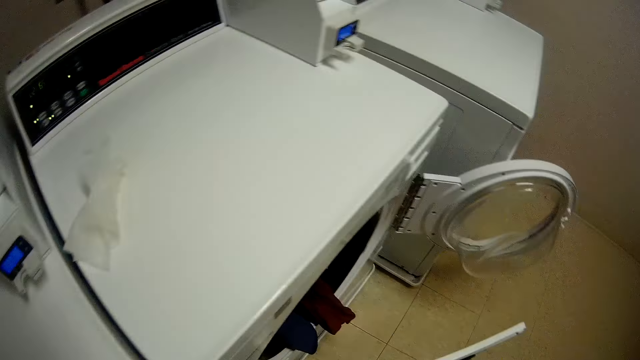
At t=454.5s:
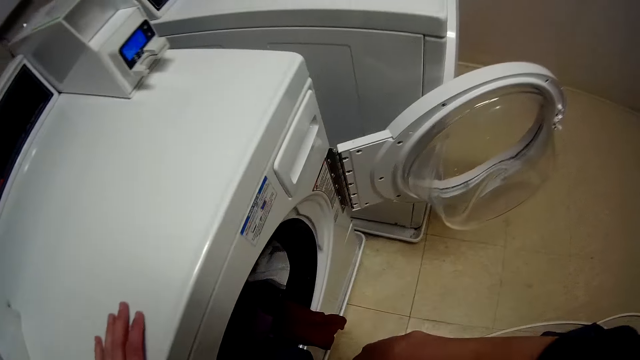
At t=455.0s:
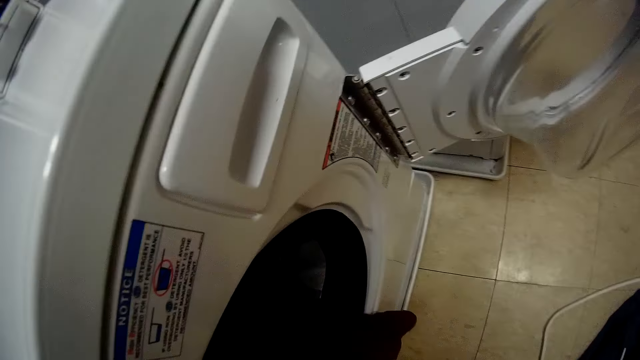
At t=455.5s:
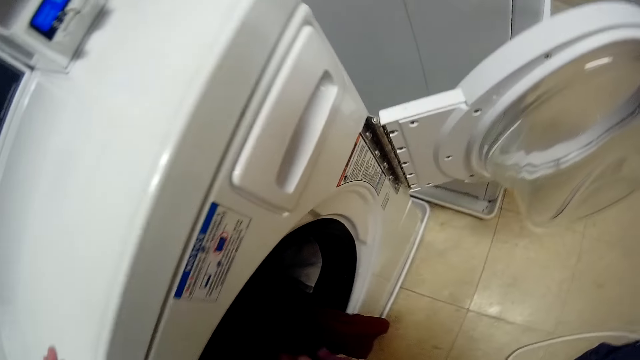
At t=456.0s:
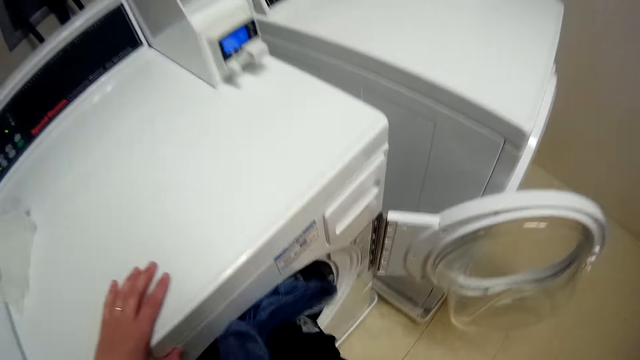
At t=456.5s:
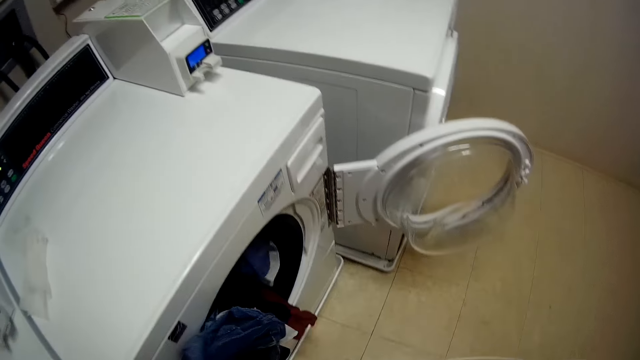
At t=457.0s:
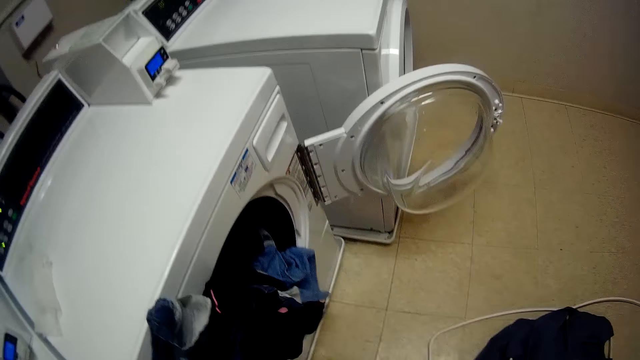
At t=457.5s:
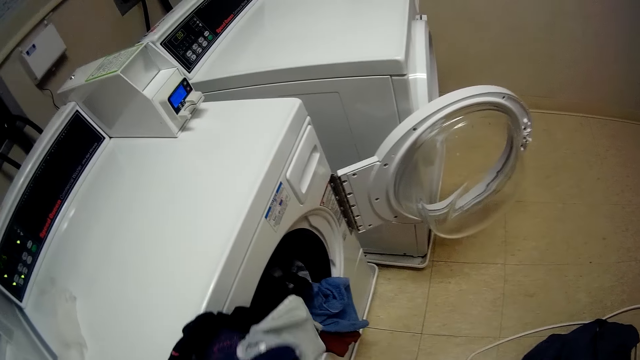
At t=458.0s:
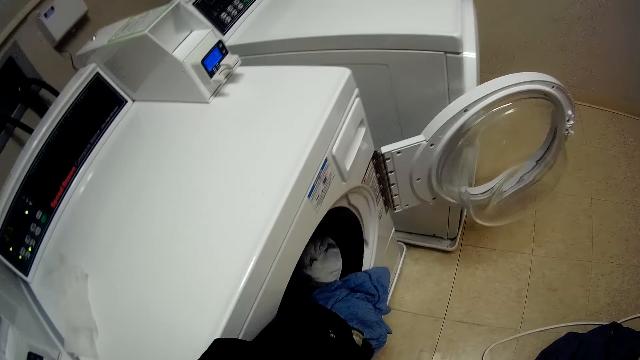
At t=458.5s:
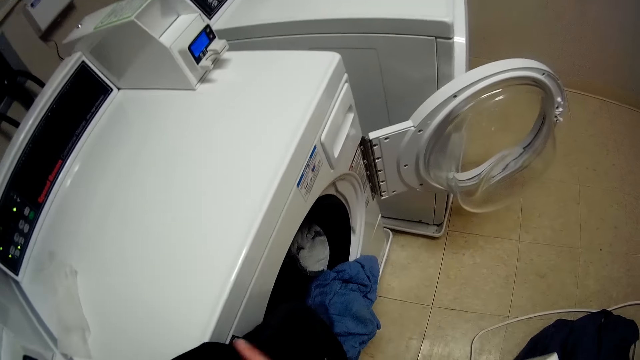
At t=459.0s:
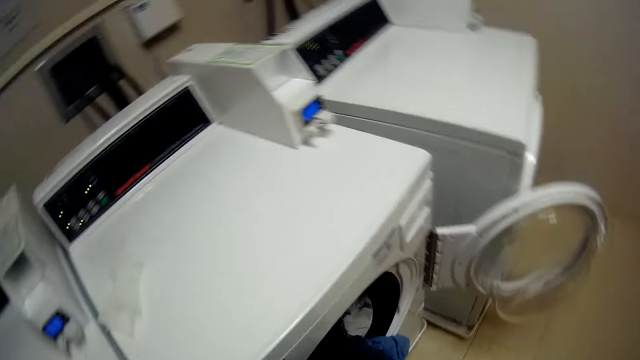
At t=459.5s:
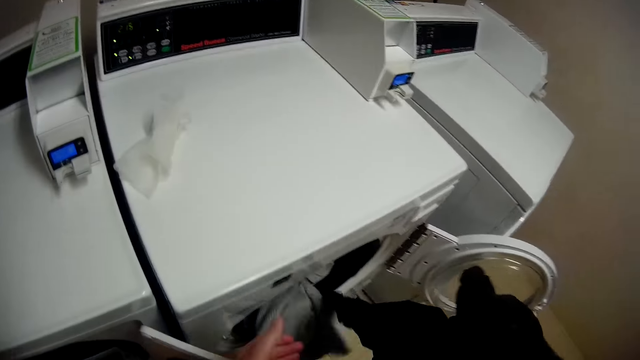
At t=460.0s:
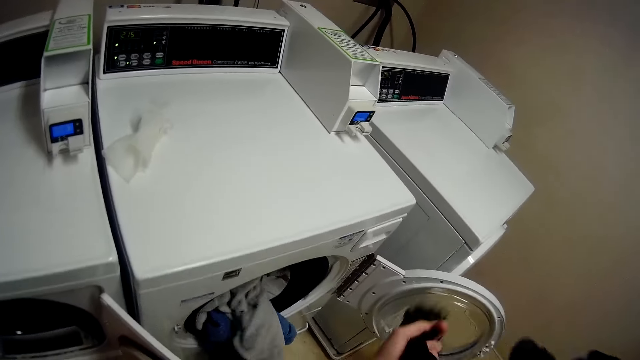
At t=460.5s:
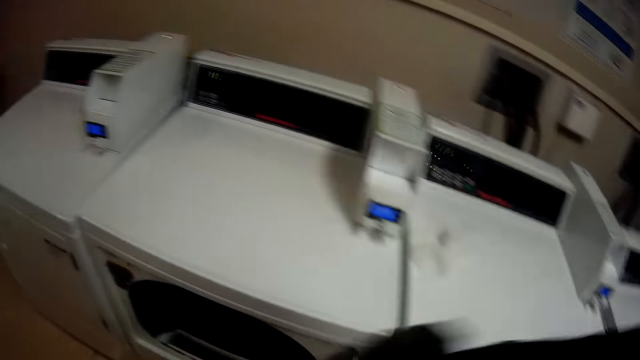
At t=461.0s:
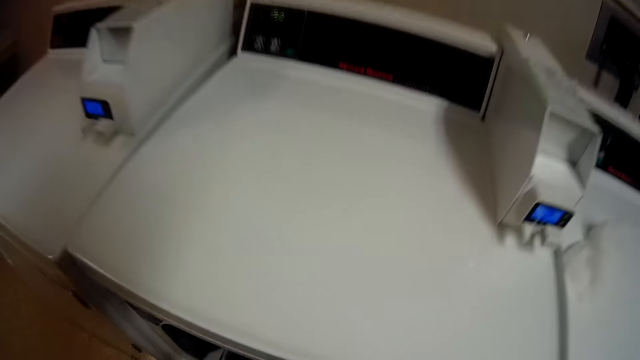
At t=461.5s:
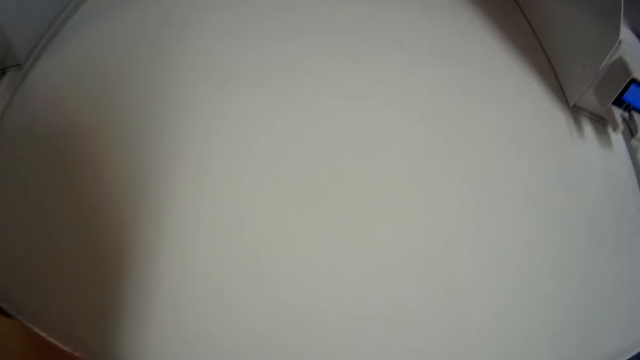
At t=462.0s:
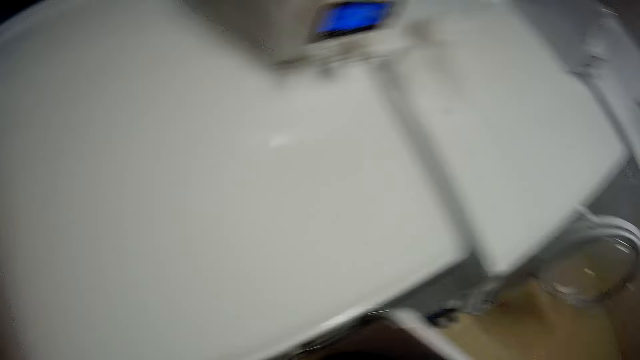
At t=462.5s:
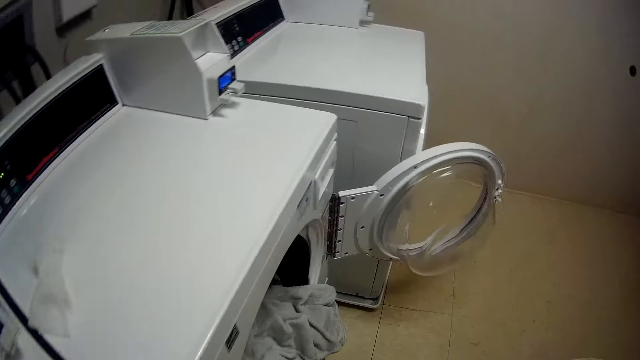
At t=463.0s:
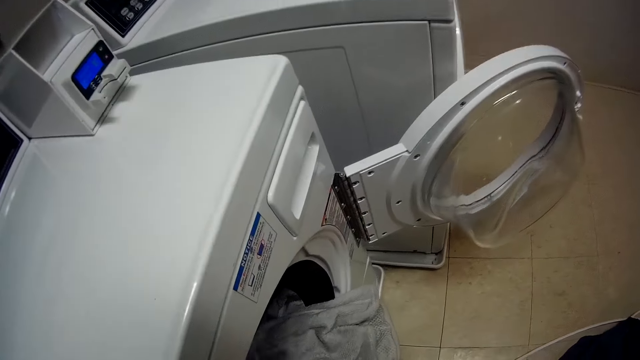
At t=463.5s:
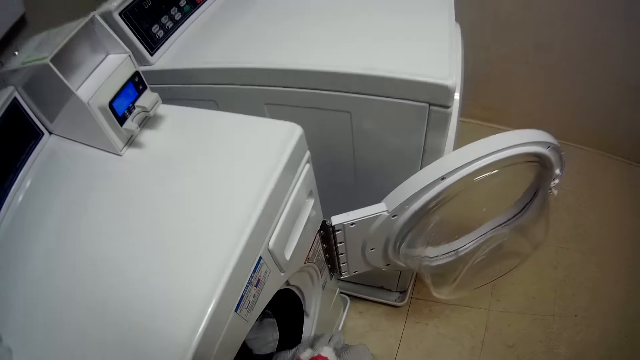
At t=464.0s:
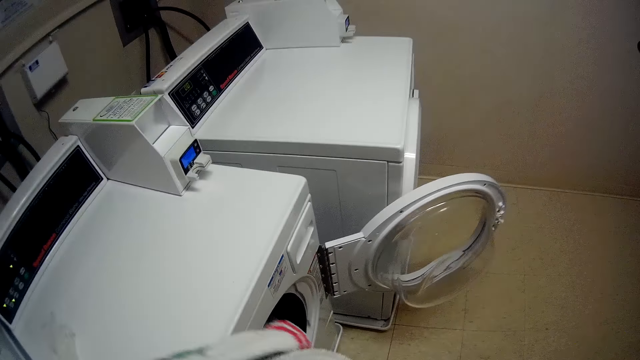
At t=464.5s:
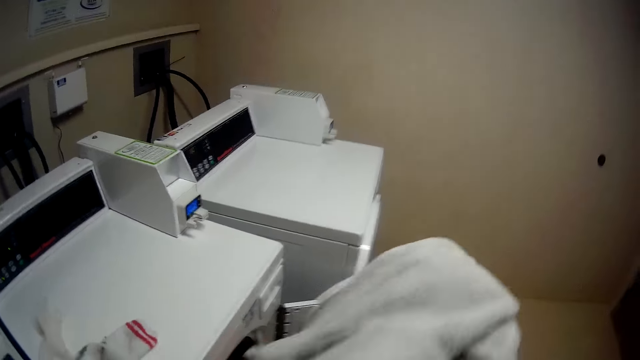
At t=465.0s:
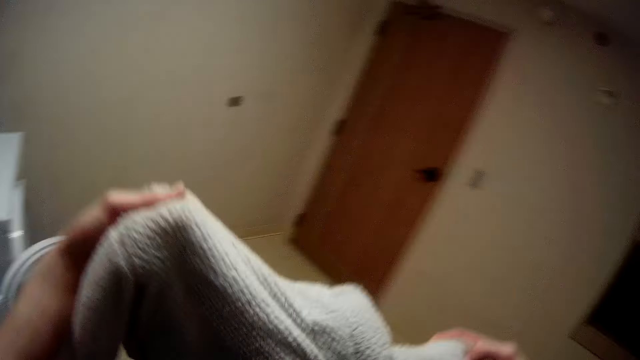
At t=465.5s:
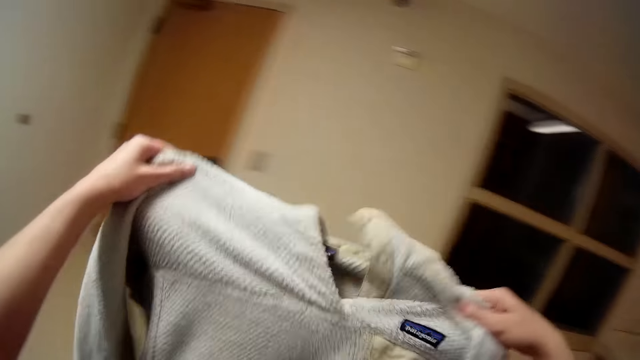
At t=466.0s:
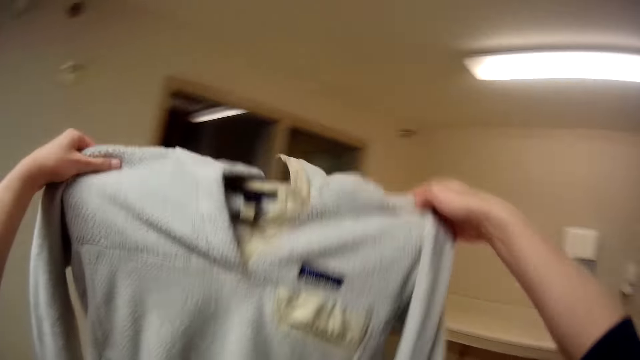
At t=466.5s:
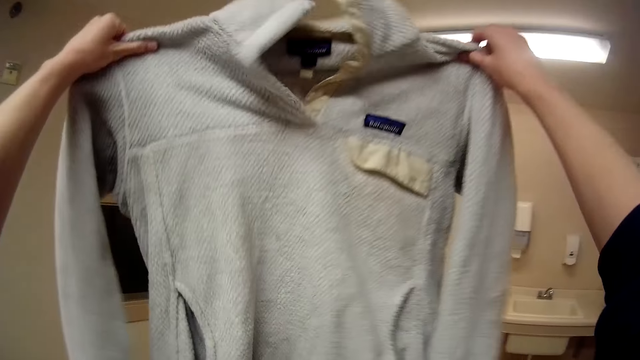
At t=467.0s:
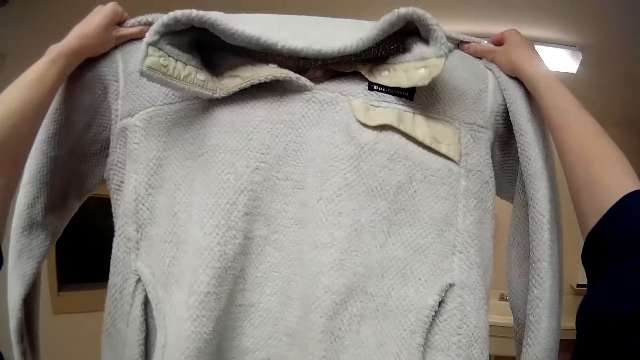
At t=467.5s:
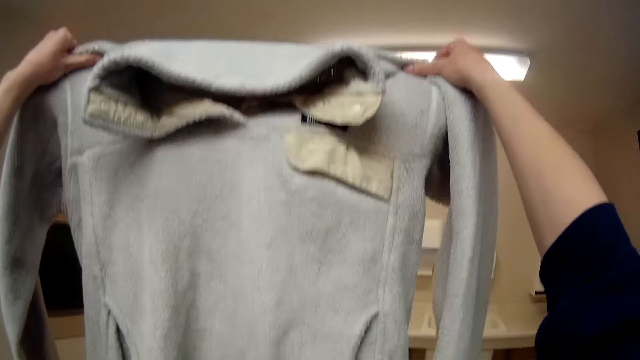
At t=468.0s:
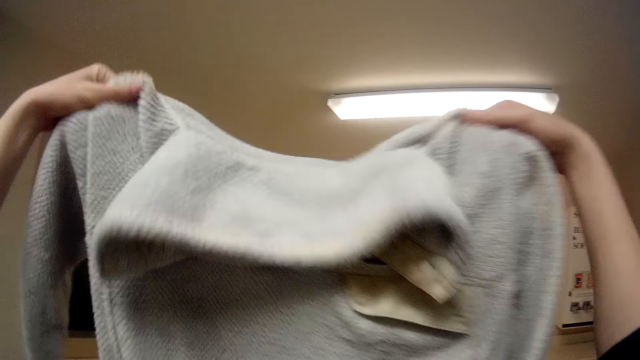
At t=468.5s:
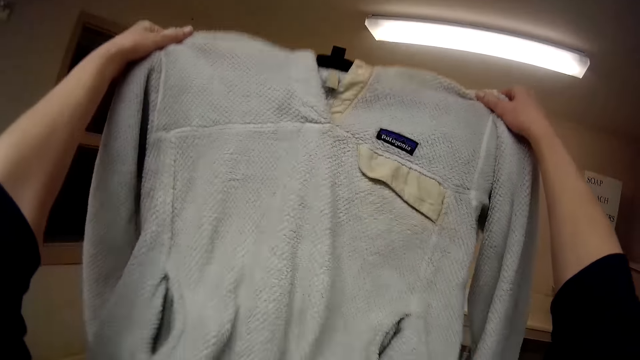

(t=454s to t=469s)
The camera wearer picks clothes from the washing machine. They pick clothes from the washing machine again. They put a sock on the washing machine. They raise a cardigan.

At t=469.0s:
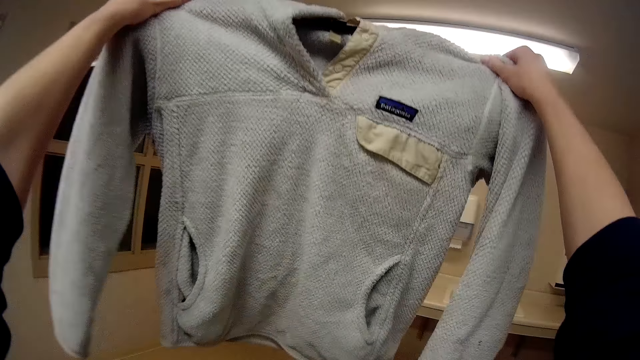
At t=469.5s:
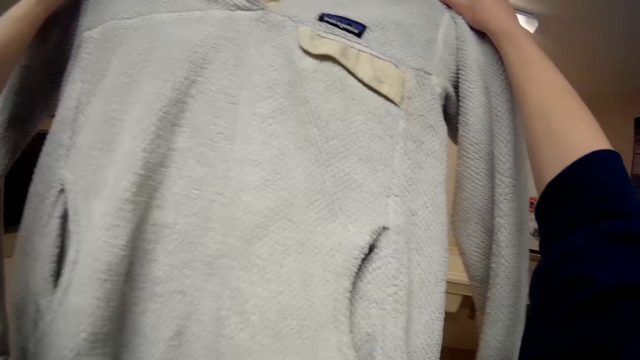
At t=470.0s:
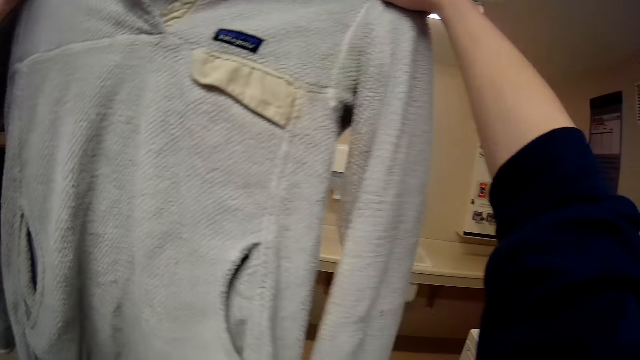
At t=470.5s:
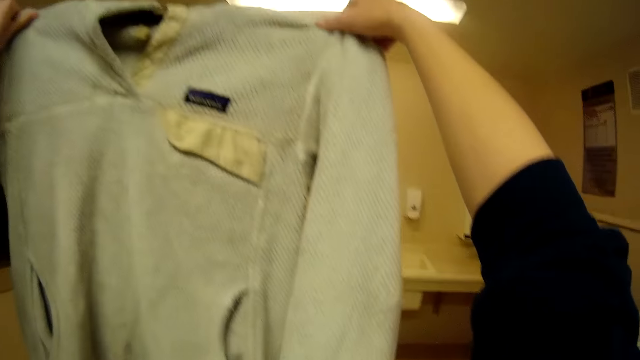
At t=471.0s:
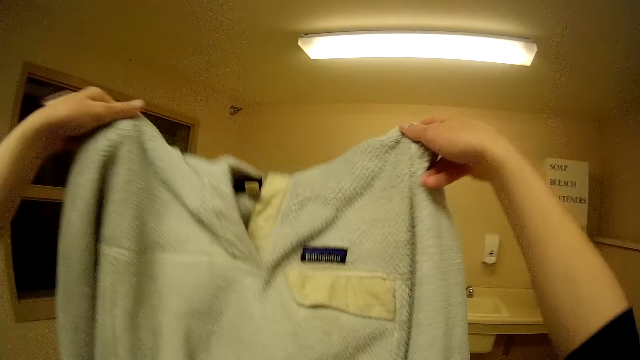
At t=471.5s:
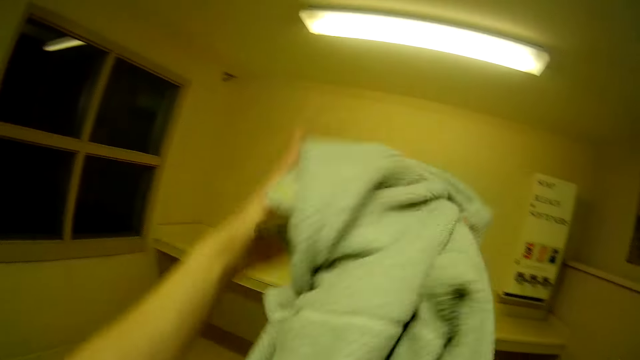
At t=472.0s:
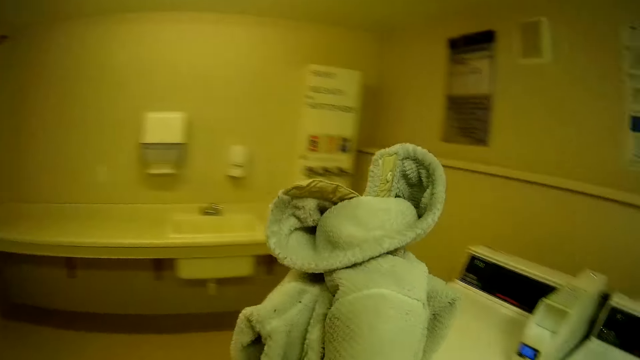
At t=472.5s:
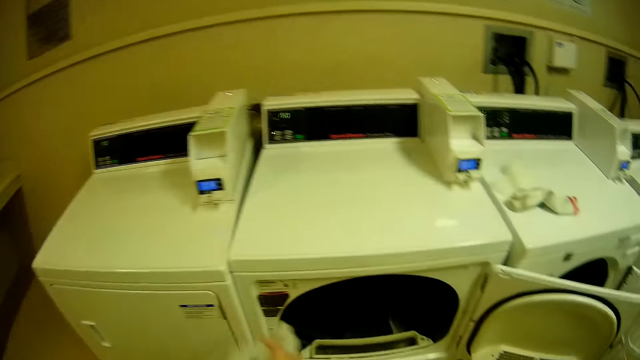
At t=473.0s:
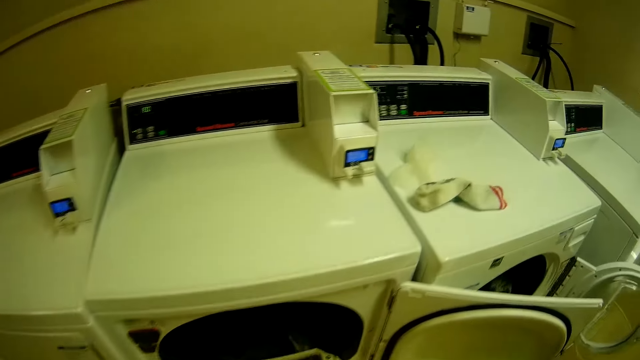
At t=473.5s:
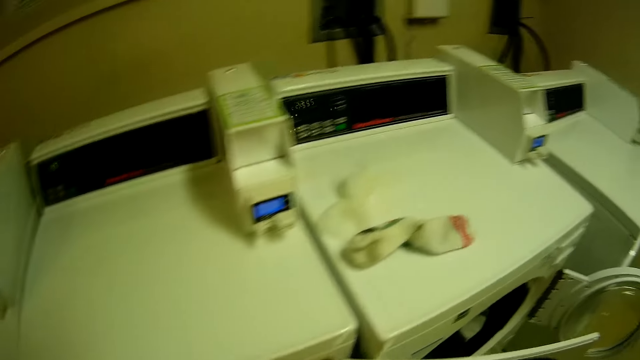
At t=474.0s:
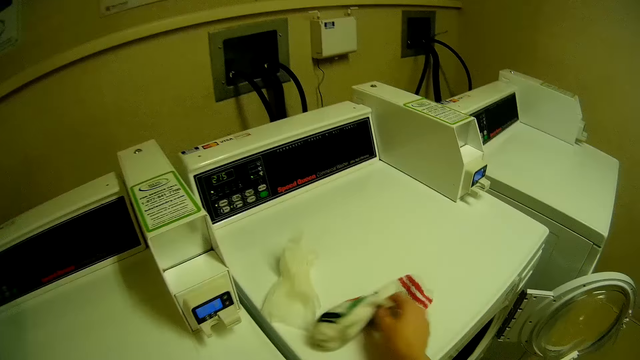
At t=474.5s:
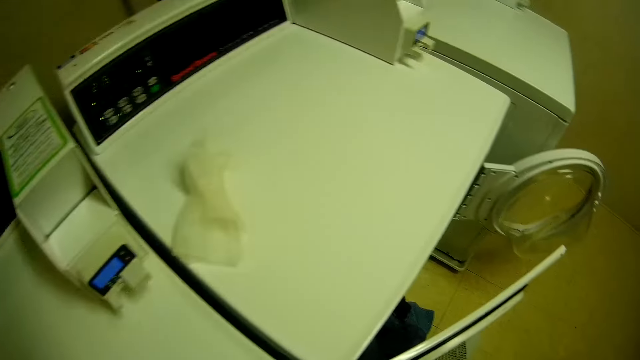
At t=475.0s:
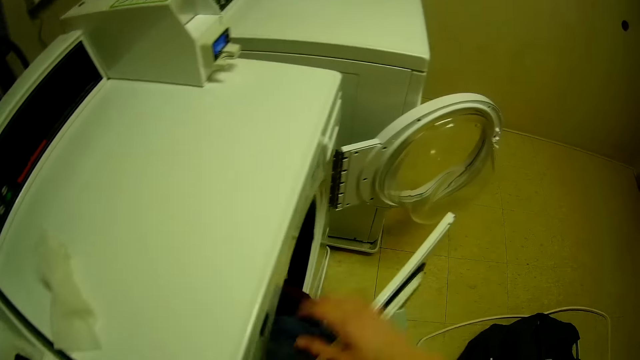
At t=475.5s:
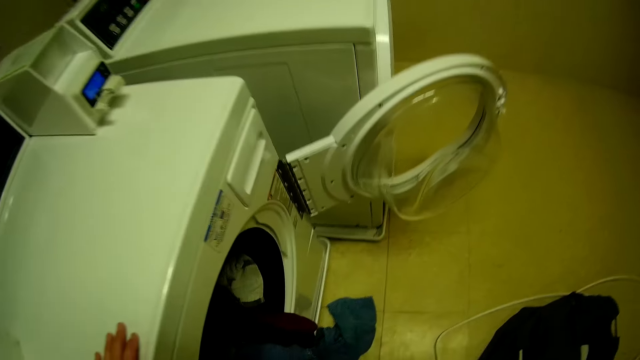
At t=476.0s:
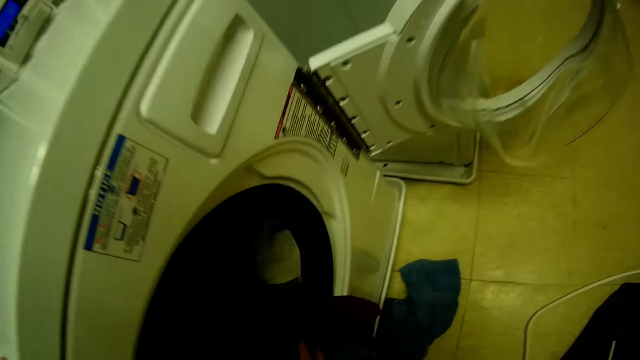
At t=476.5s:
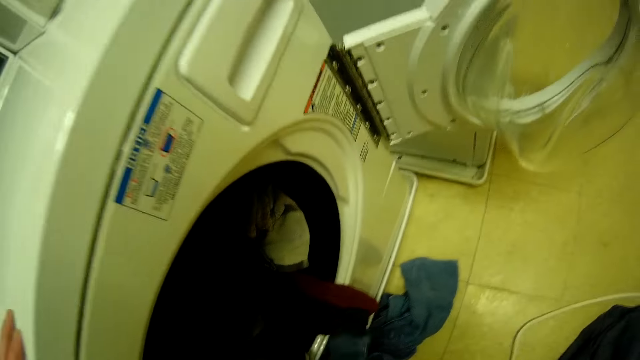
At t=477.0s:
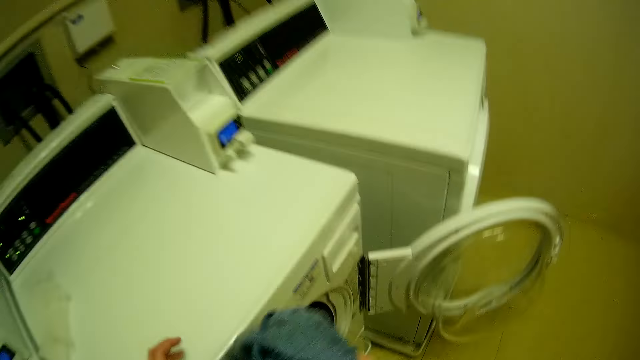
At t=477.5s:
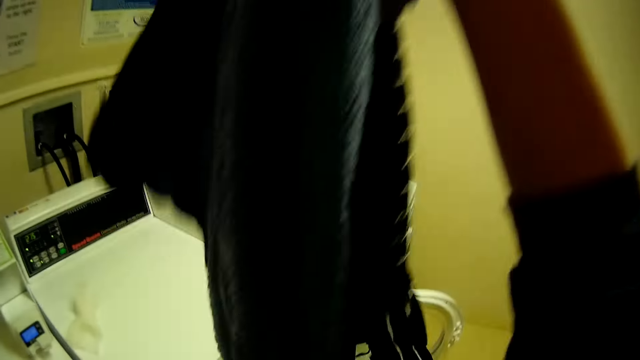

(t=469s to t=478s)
The camera wearer folds the cardigan. They put the cardigan in the washing machine. They pick a sock from the washing machine top. They move the washing machine door. They pick clothes from the washing machine.
